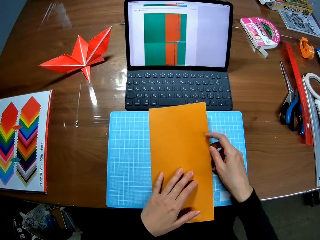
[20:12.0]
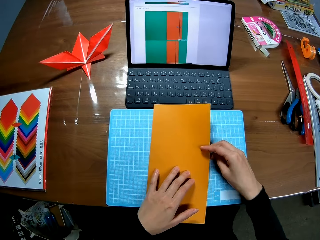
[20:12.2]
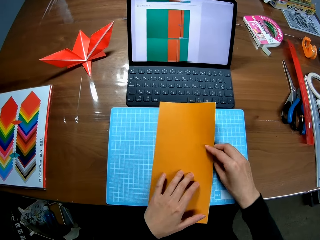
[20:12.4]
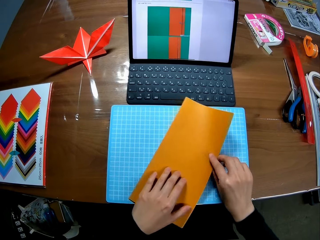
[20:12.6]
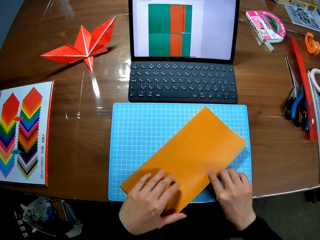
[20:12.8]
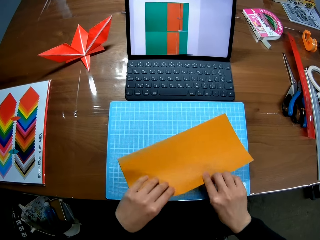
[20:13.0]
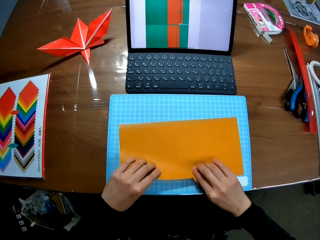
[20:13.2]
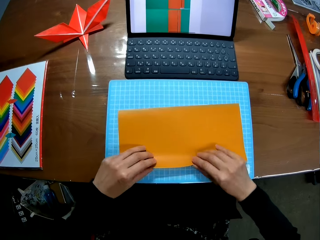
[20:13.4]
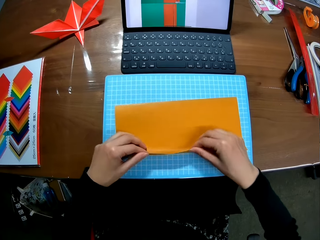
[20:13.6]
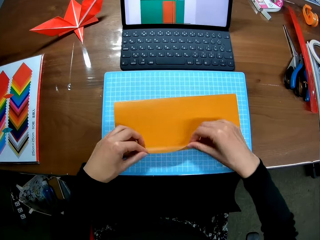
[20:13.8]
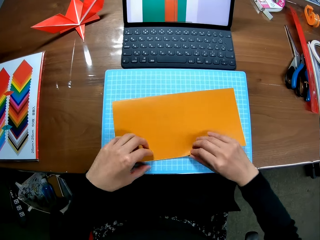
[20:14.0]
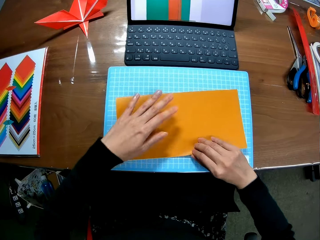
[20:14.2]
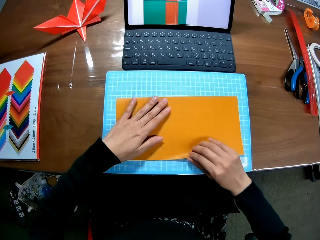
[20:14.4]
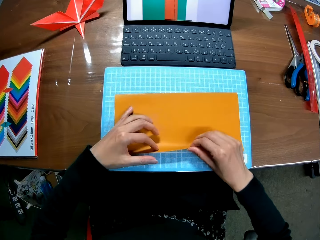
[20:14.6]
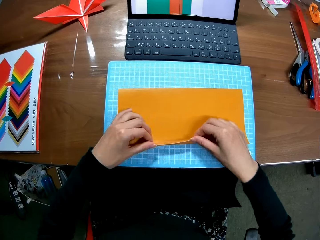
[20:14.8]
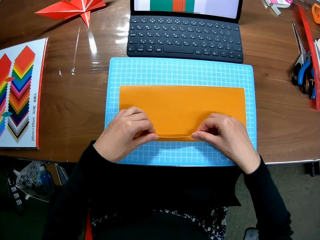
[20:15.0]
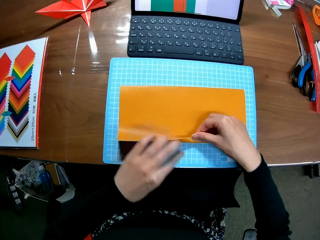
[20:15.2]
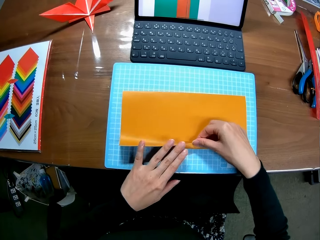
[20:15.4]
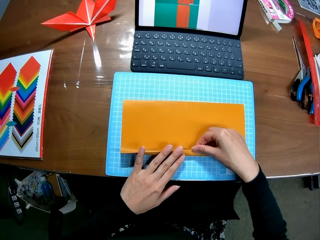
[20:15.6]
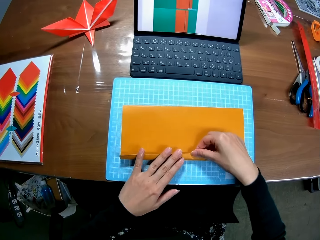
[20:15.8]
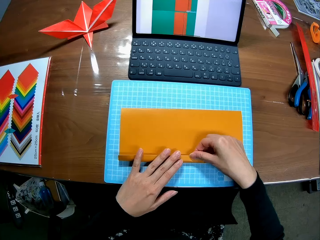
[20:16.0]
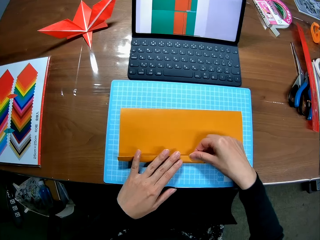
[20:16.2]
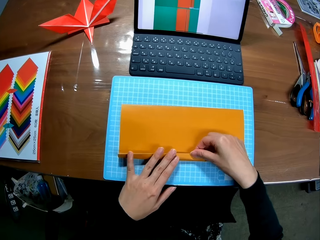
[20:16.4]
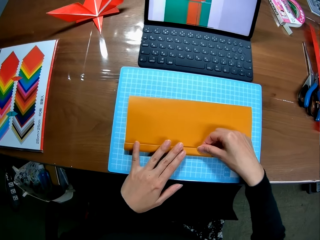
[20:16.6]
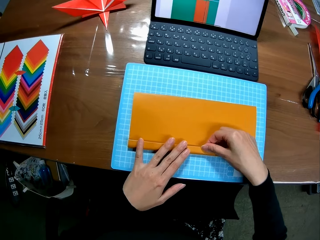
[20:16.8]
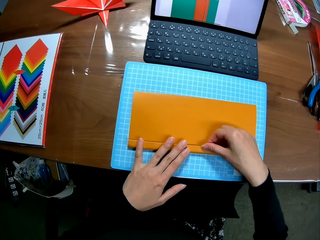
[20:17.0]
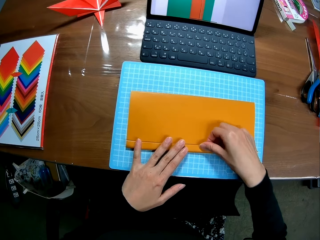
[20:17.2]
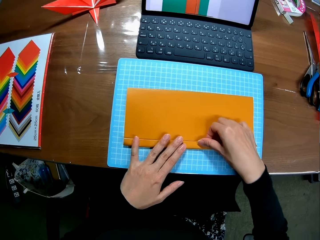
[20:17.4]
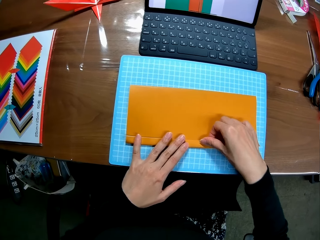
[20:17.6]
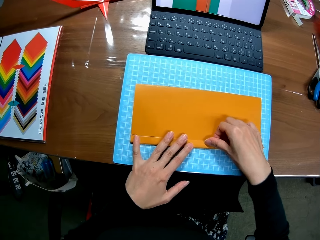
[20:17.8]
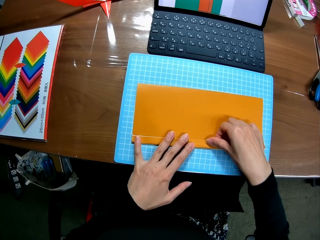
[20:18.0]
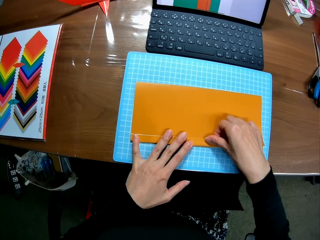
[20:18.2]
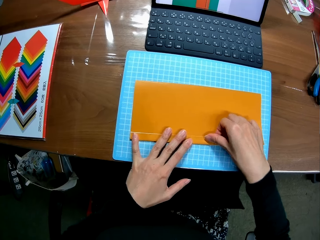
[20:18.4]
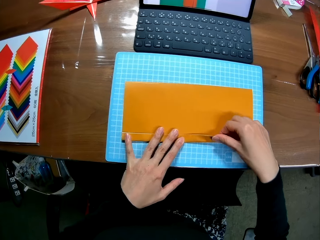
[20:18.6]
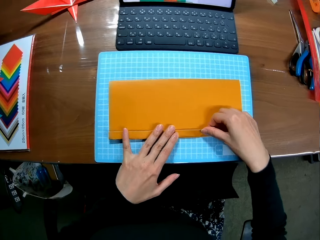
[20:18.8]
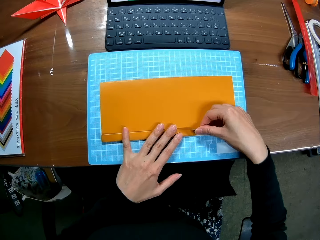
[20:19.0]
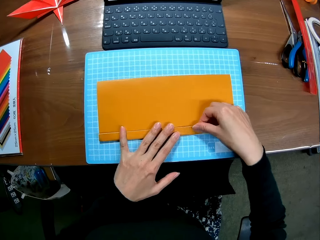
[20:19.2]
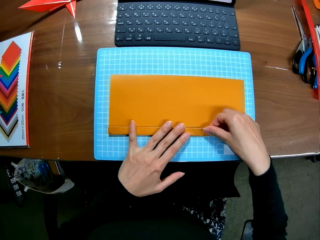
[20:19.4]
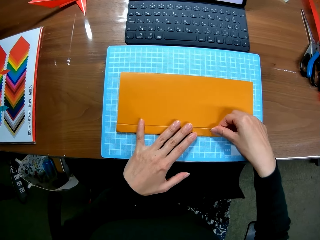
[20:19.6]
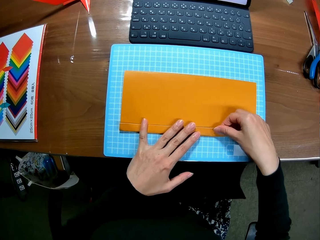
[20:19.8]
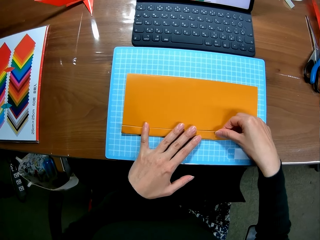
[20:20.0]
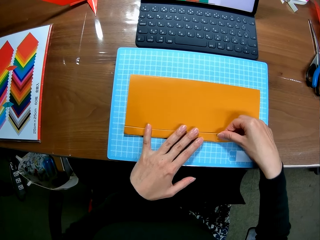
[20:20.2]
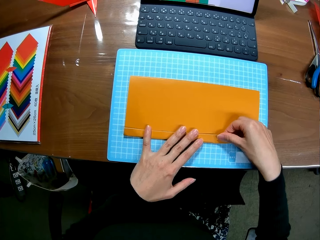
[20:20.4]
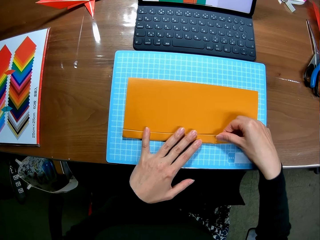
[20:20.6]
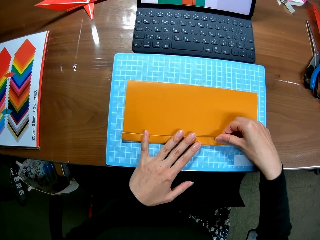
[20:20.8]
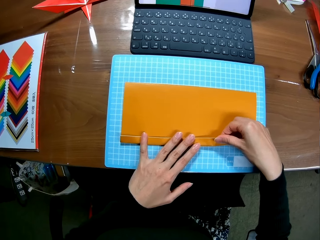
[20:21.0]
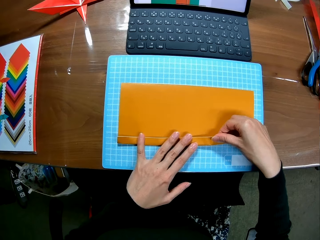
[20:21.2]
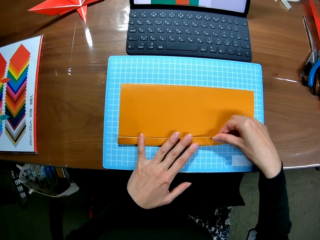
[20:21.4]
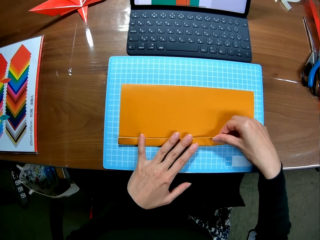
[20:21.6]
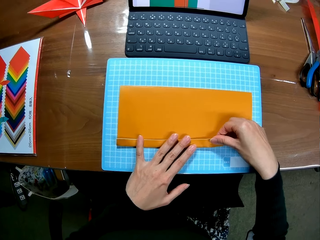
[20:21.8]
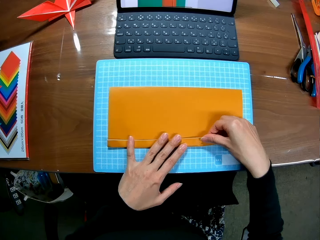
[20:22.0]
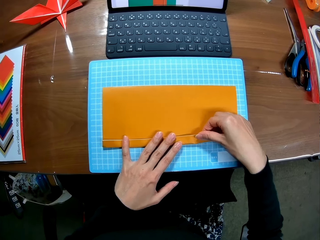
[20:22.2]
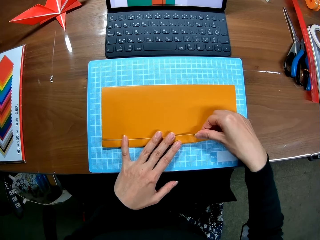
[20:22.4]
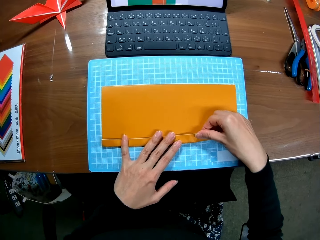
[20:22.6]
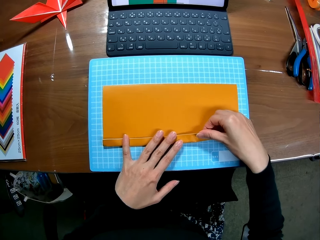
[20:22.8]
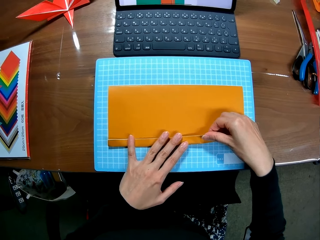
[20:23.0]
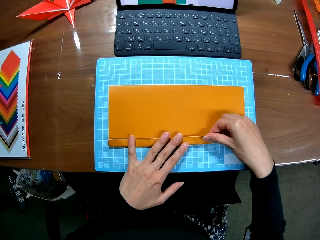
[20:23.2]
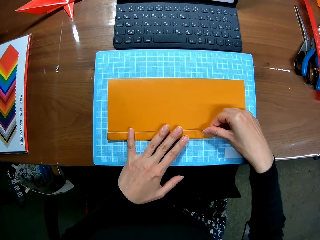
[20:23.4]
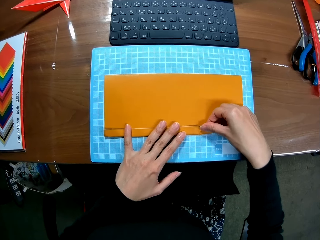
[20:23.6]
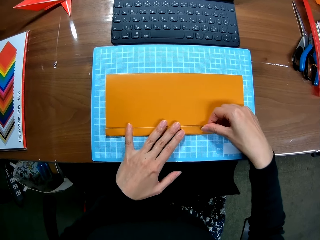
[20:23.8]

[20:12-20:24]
The camera wearer folds the paper piece.

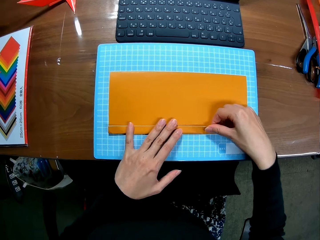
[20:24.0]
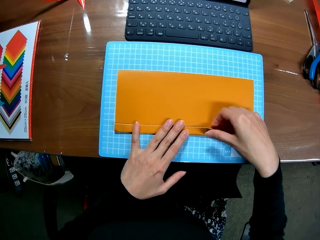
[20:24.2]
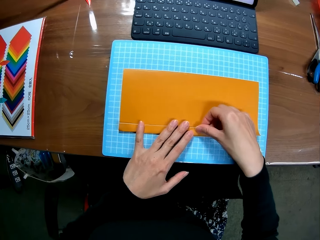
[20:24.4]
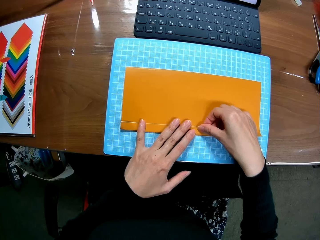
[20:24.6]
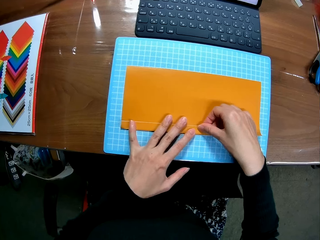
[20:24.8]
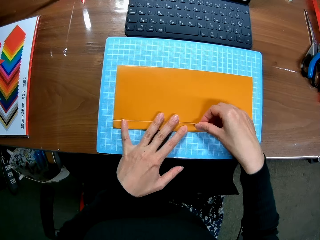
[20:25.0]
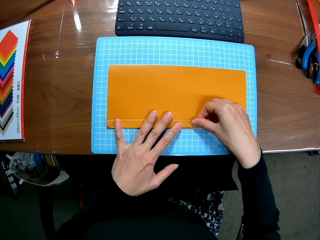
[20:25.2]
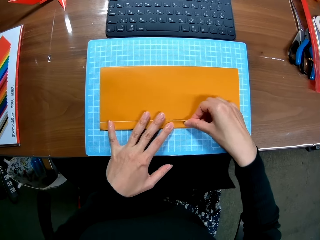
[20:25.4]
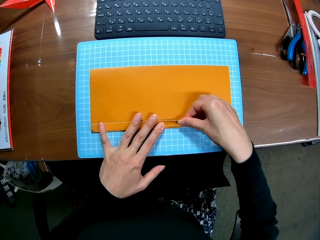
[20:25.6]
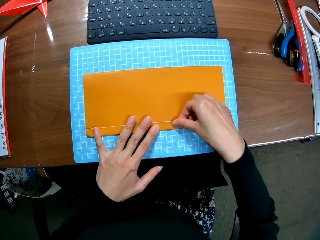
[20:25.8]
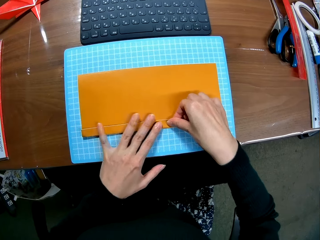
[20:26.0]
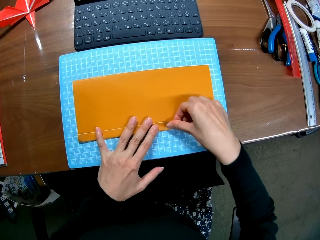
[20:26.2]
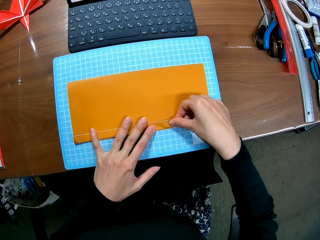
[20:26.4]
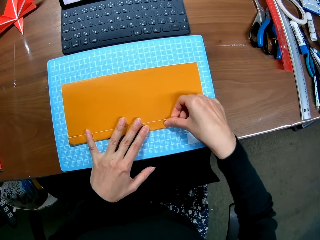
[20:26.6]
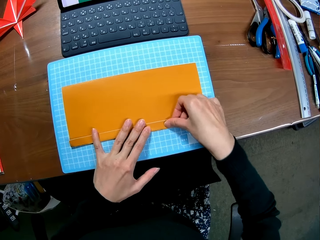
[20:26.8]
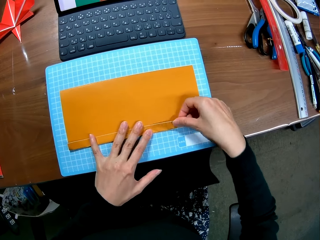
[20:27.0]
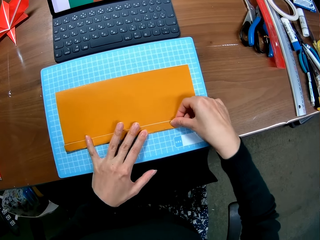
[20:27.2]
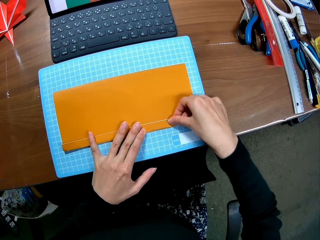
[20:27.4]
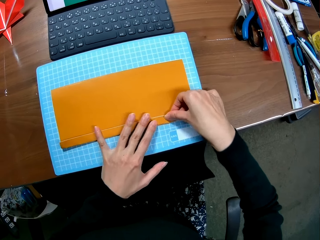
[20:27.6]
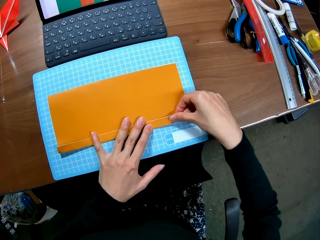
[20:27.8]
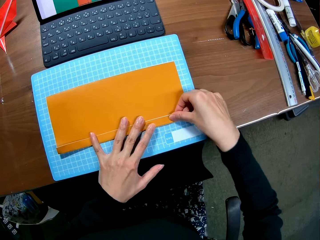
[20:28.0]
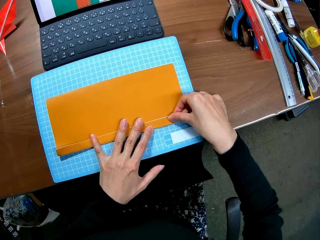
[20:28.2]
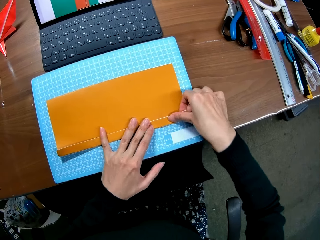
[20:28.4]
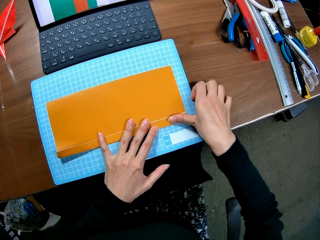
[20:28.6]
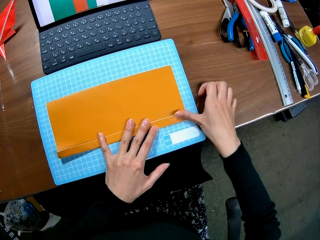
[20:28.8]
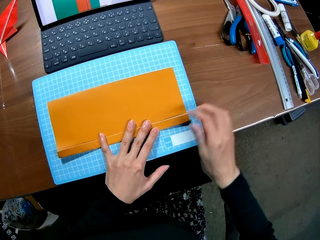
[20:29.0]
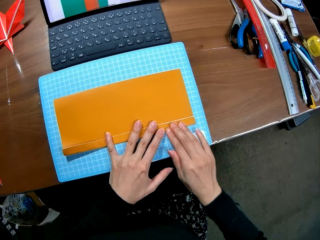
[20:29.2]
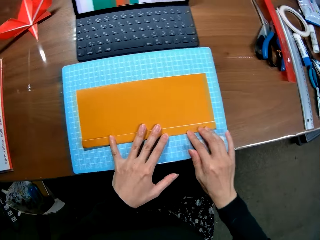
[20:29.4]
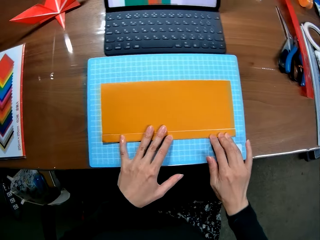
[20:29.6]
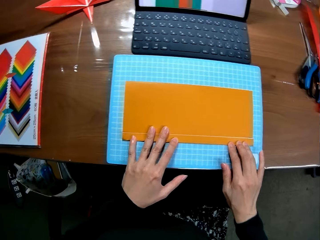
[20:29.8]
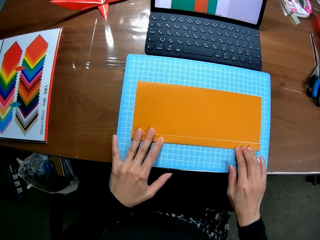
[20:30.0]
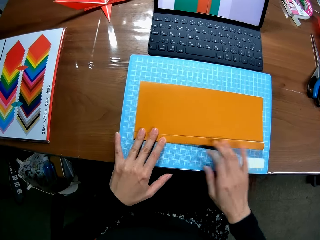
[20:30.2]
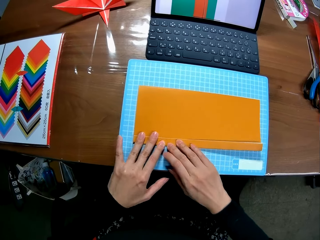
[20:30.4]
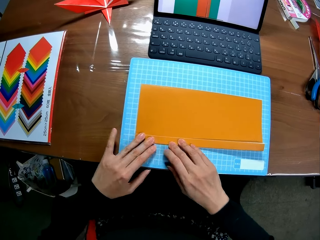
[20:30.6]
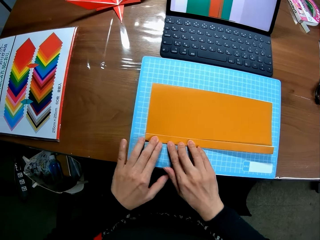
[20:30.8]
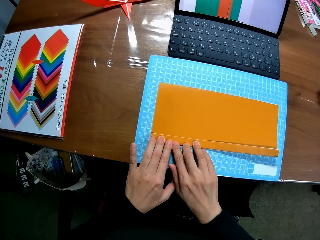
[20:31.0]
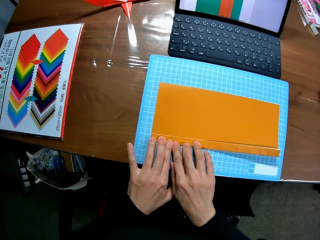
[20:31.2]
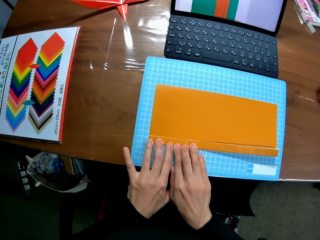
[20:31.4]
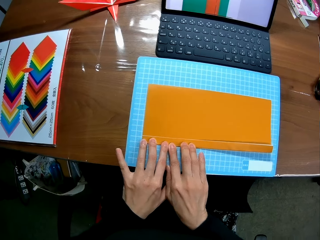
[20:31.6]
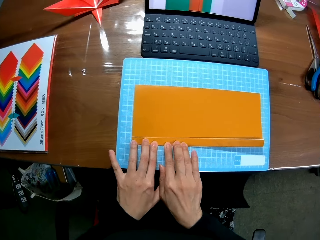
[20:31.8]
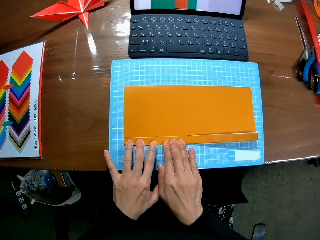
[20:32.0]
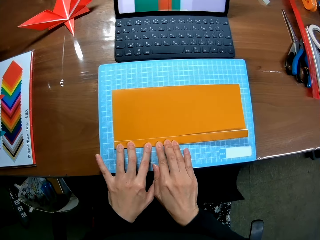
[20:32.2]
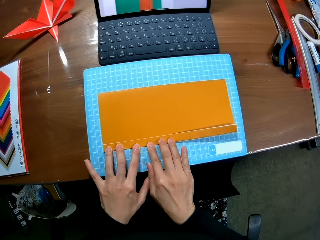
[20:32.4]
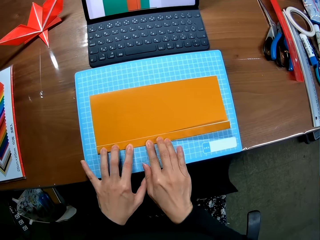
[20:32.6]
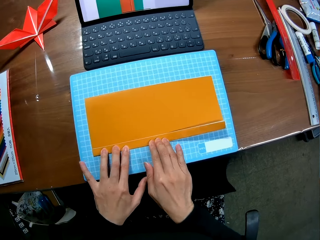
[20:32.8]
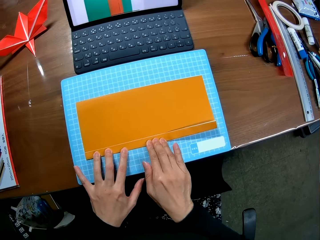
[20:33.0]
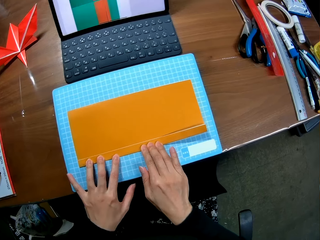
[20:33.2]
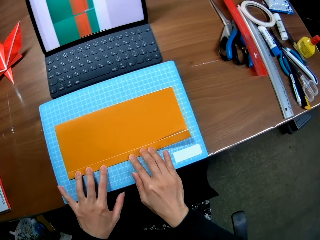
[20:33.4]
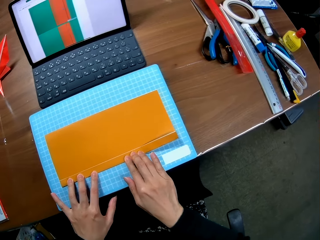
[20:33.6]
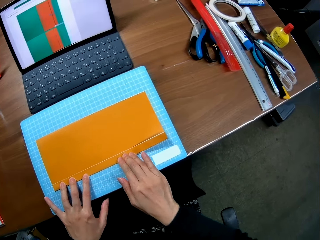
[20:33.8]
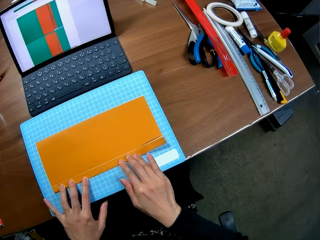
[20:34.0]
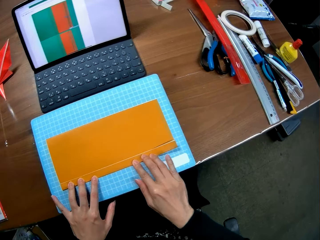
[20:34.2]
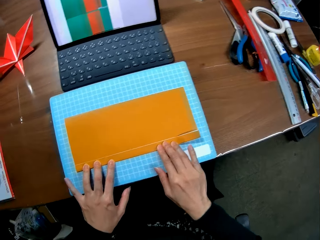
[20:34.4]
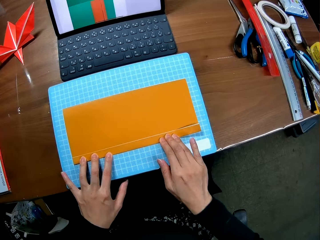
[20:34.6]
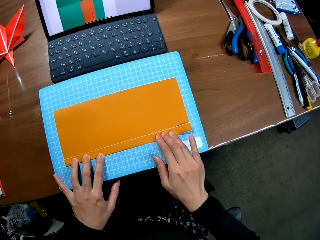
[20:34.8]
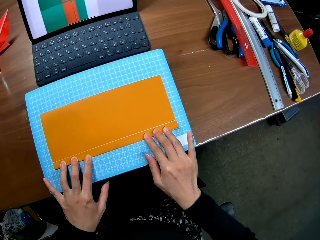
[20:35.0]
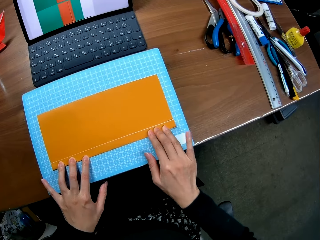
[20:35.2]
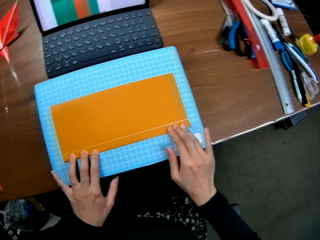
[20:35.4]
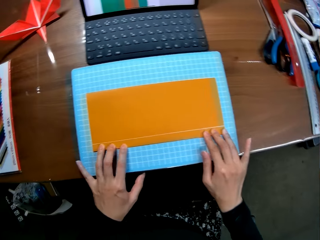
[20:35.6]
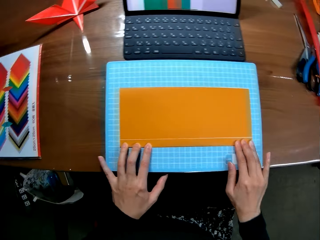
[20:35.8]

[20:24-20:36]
The camera wearer straightens the edges of the paper piece.
